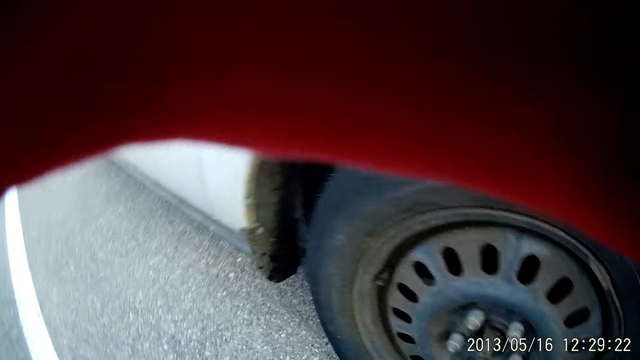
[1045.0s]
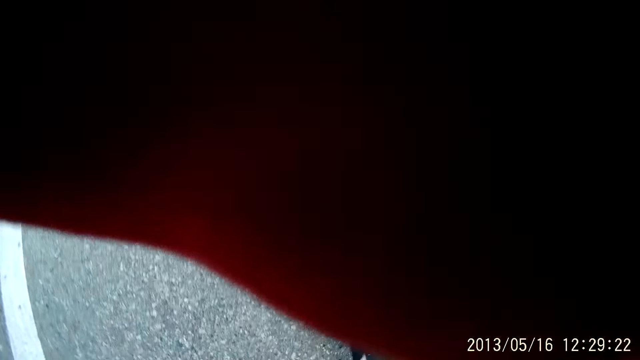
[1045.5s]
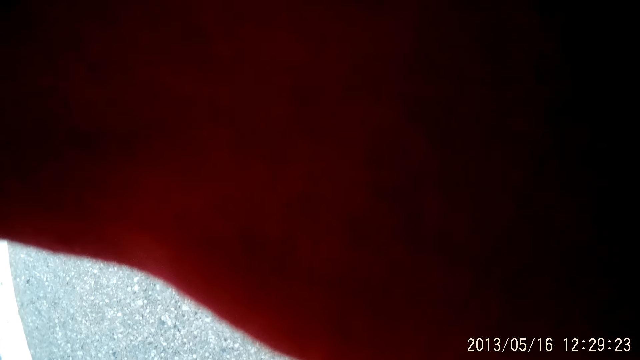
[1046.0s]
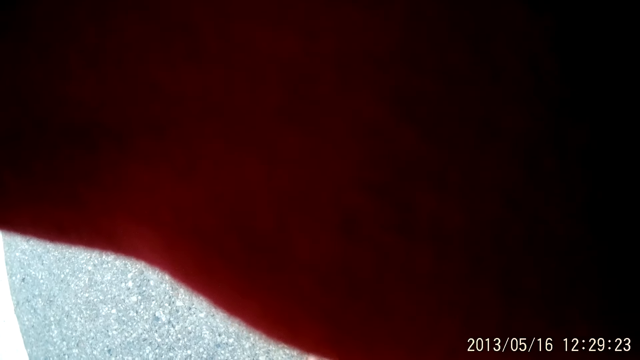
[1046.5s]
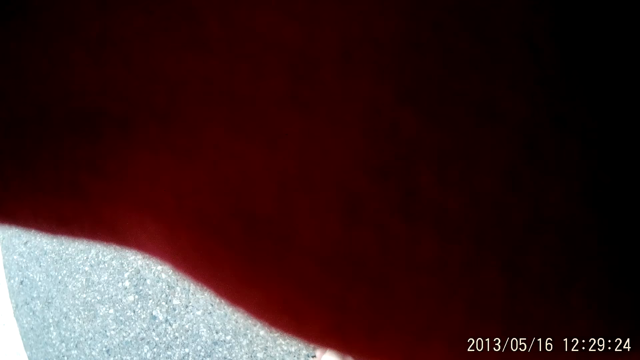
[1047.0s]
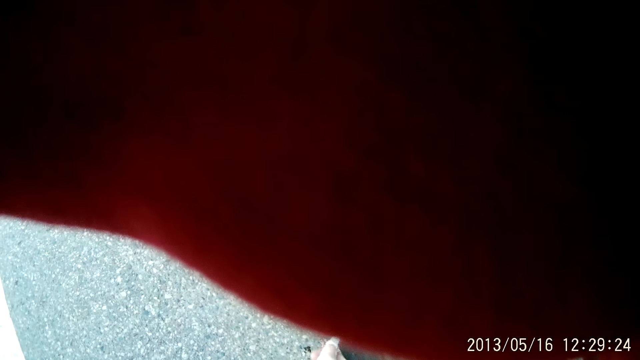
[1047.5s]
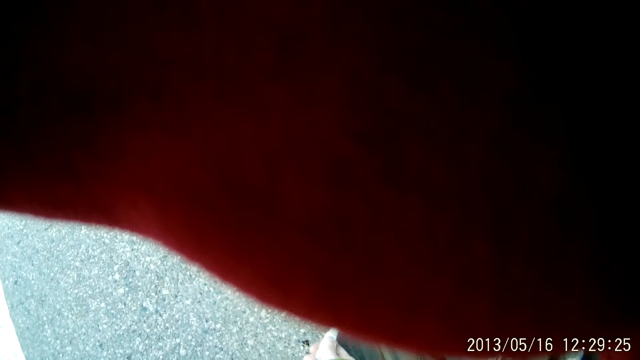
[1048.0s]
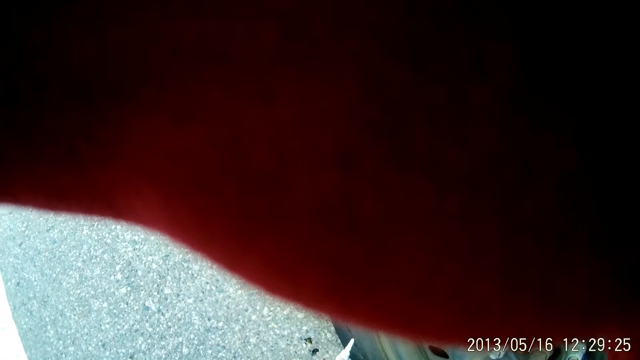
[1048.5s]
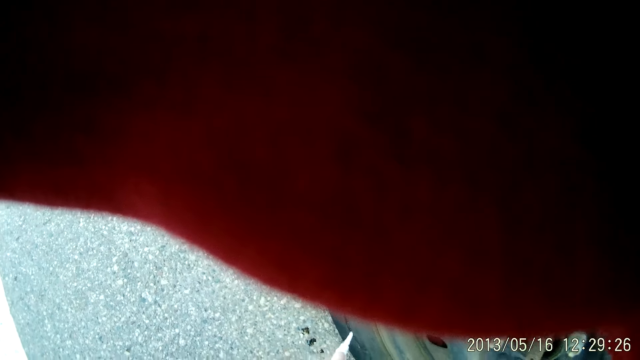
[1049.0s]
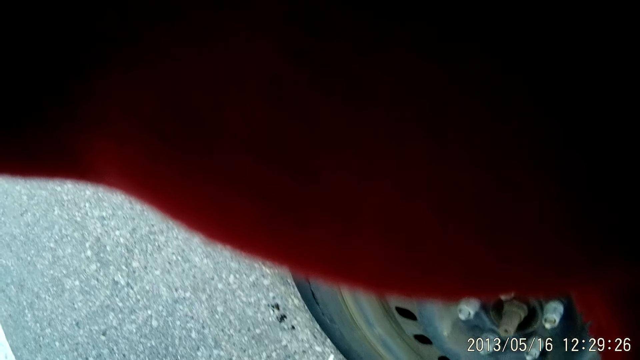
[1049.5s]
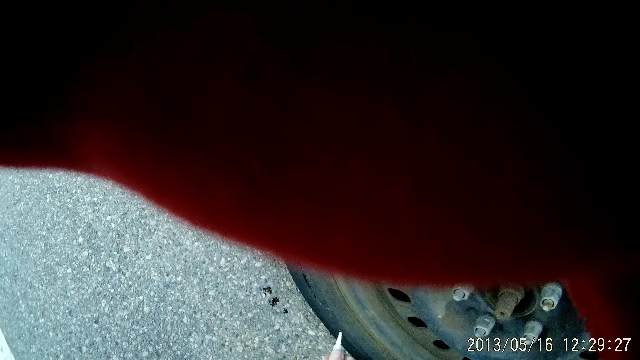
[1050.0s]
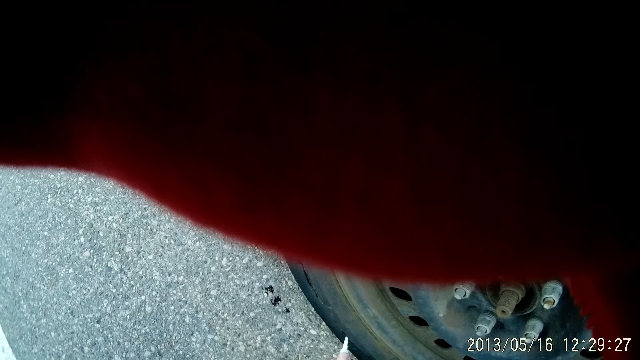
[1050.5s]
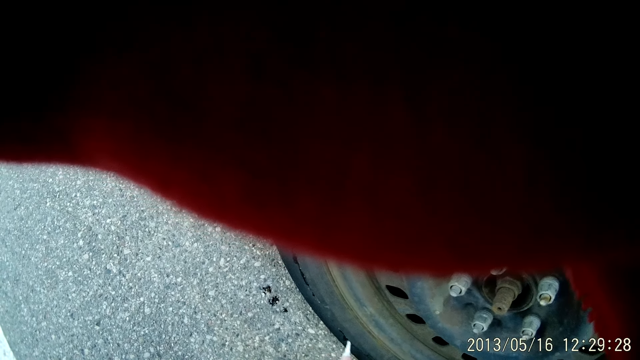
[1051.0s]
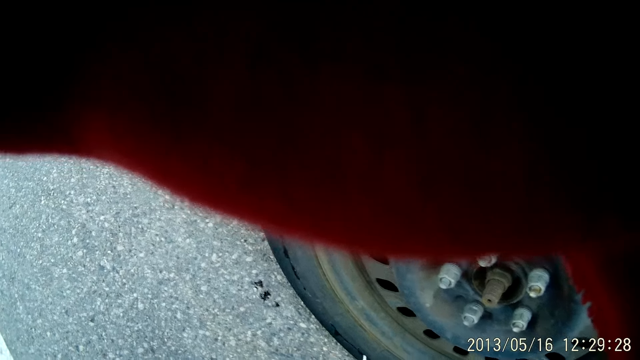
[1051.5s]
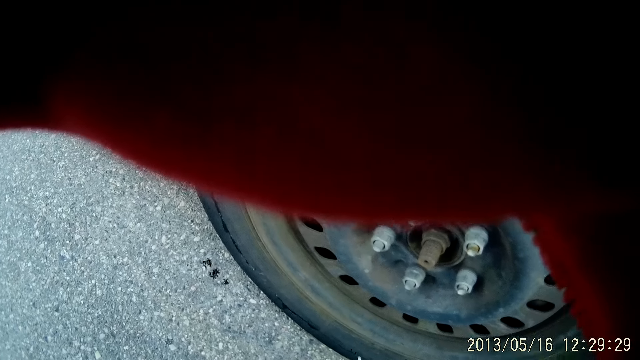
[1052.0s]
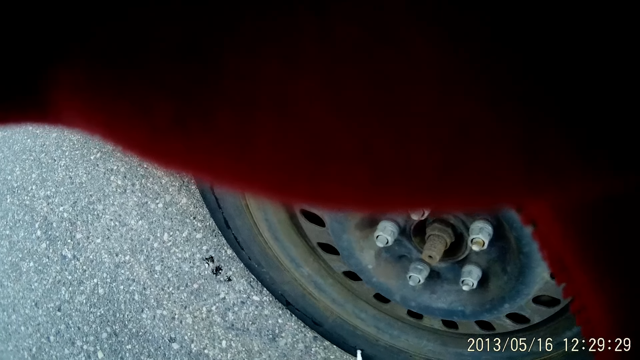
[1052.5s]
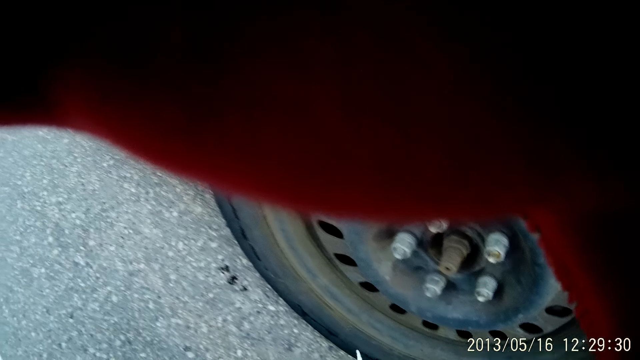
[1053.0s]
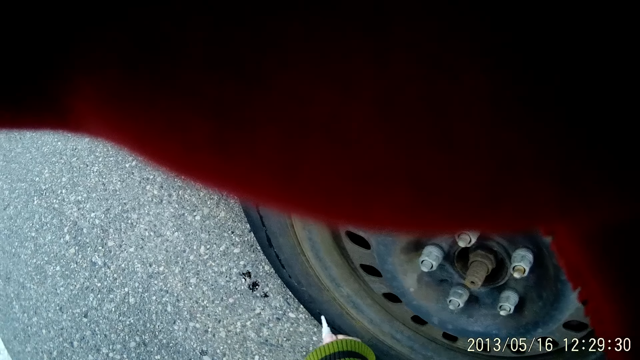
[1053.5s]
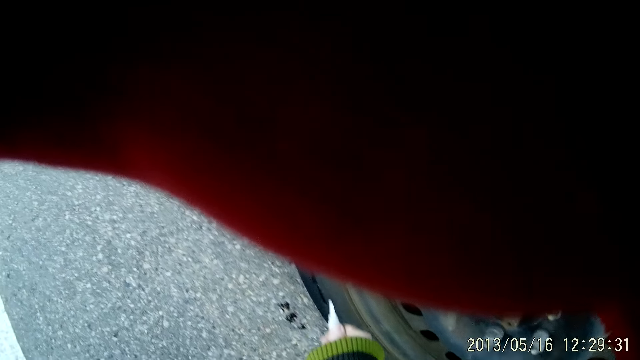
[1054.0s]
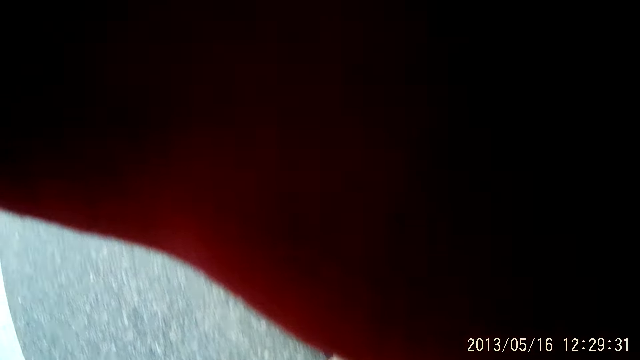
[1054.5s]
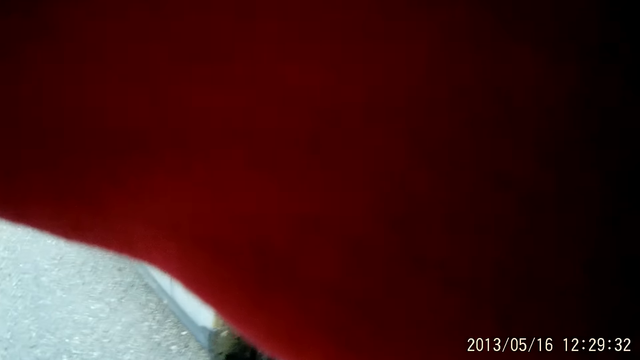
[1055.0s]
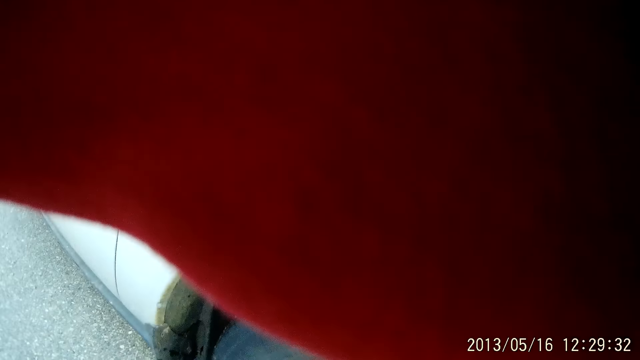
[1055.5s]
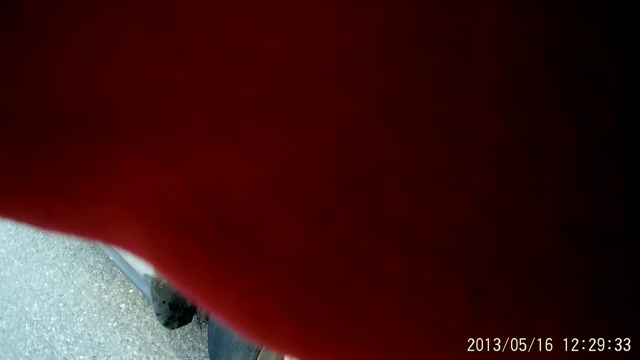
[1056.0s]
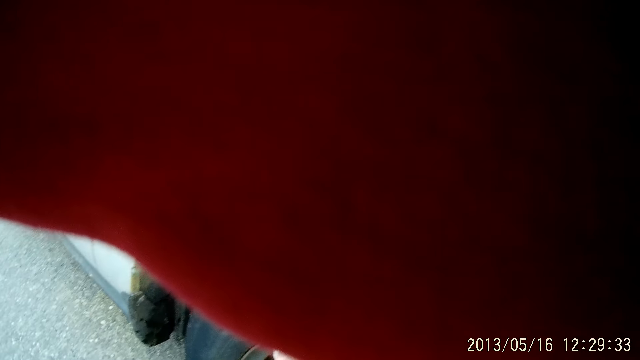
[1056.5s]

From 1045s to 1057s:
The camera wearer stares at the car tire. They apply the glue on the car tire.

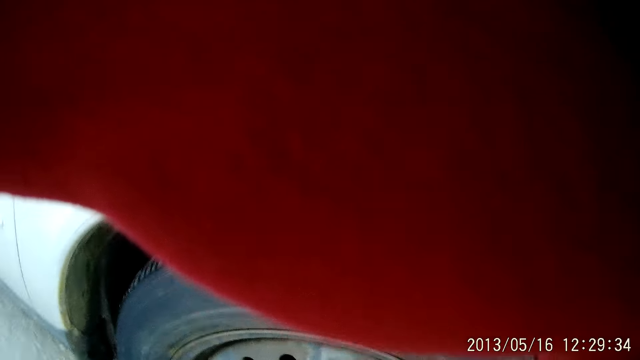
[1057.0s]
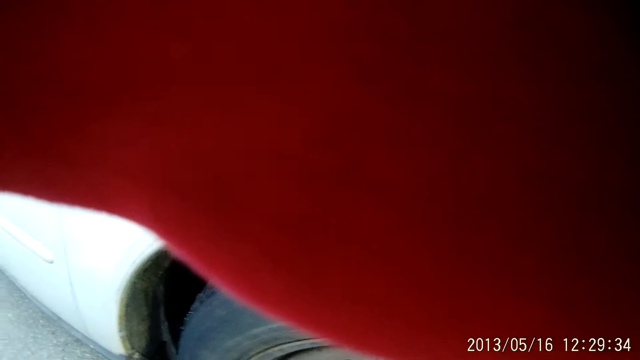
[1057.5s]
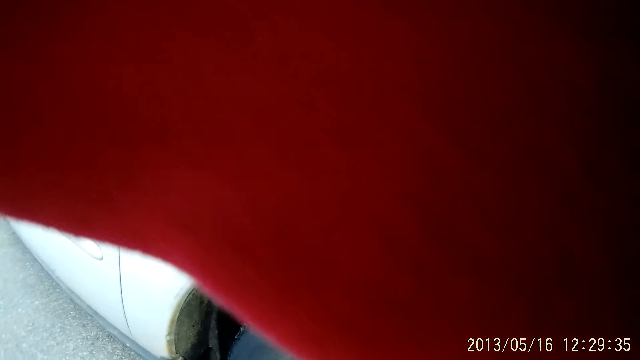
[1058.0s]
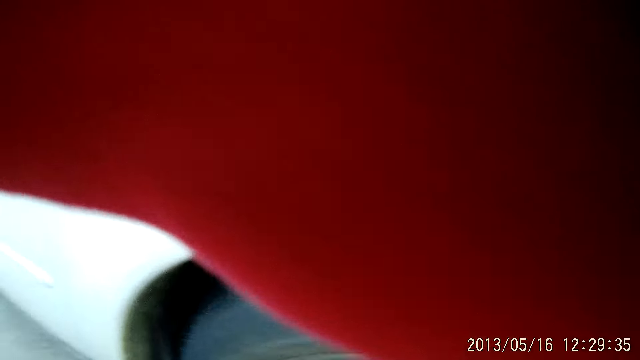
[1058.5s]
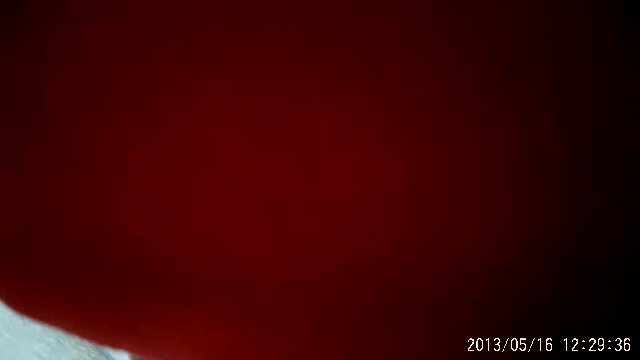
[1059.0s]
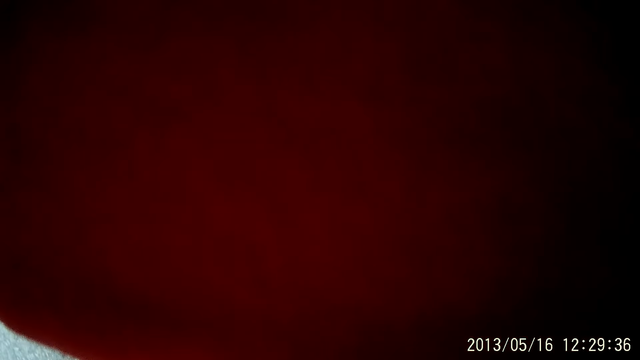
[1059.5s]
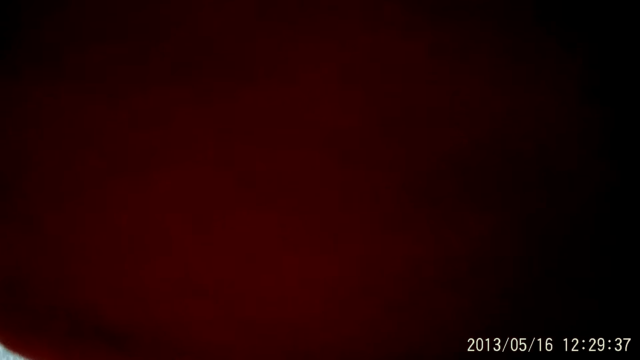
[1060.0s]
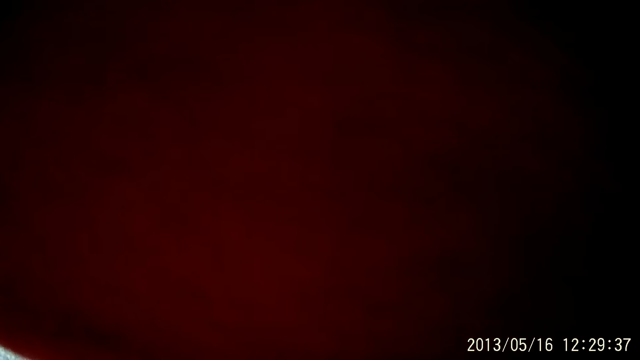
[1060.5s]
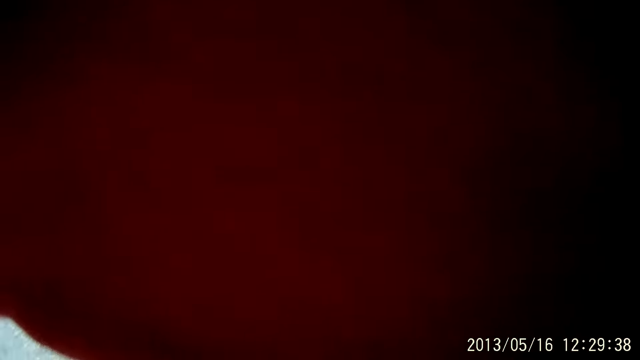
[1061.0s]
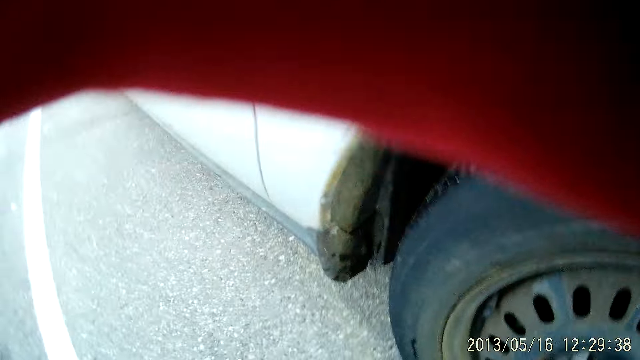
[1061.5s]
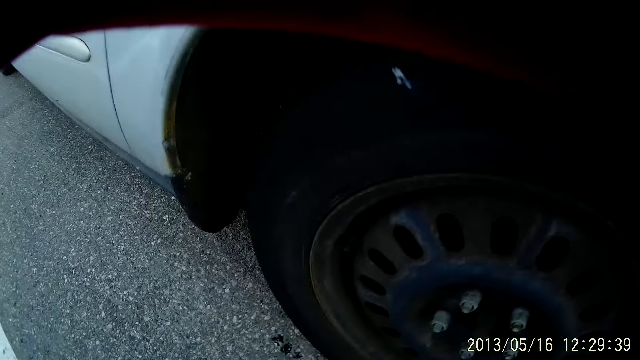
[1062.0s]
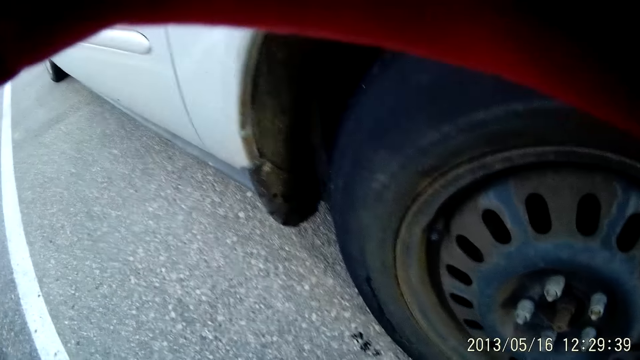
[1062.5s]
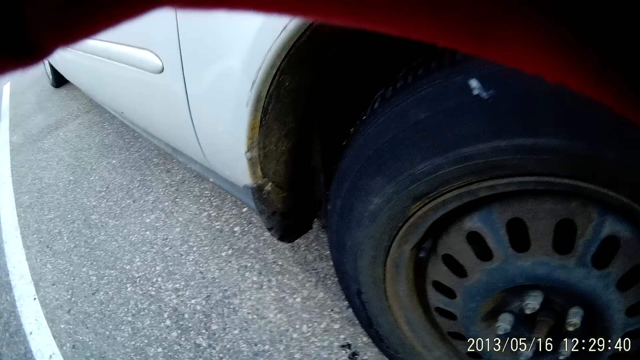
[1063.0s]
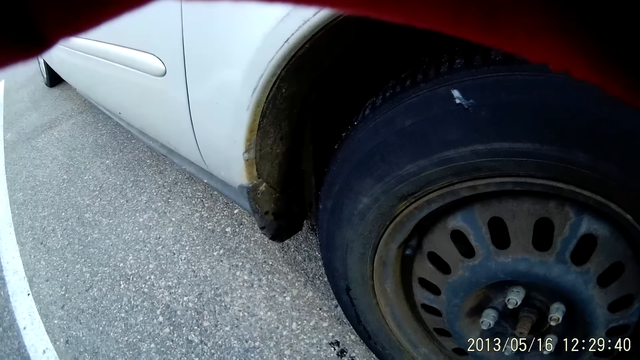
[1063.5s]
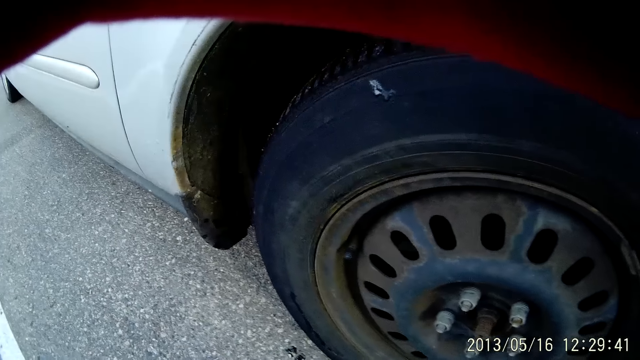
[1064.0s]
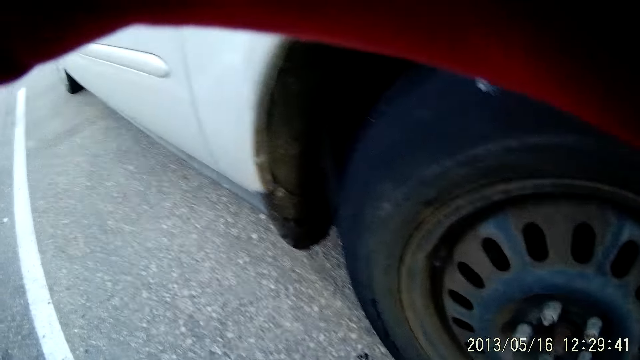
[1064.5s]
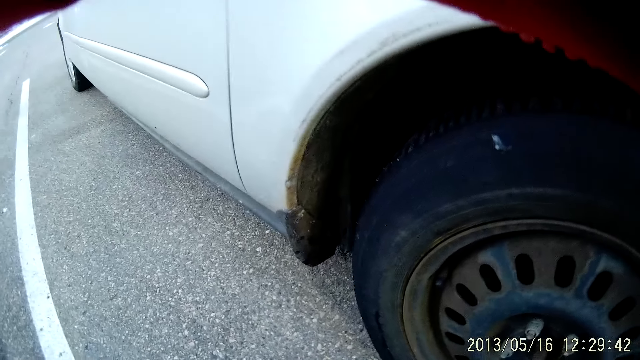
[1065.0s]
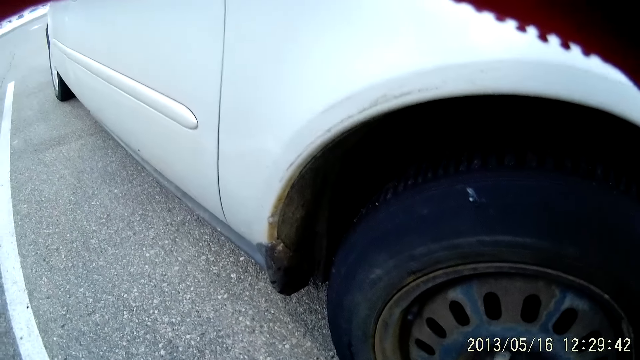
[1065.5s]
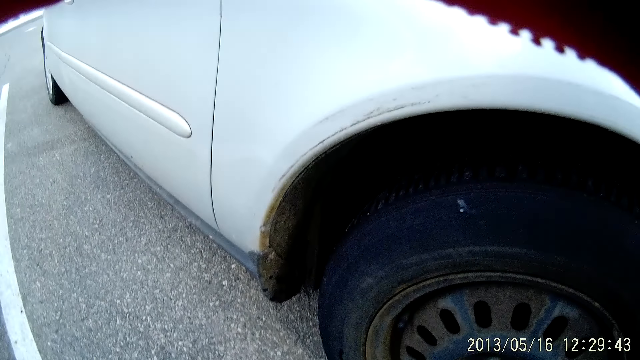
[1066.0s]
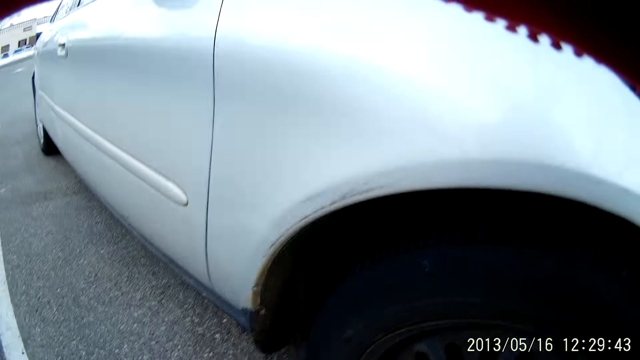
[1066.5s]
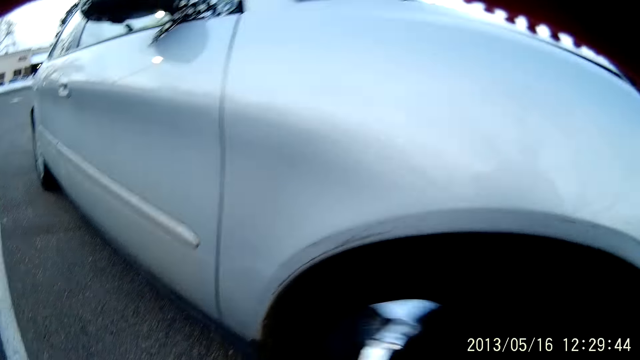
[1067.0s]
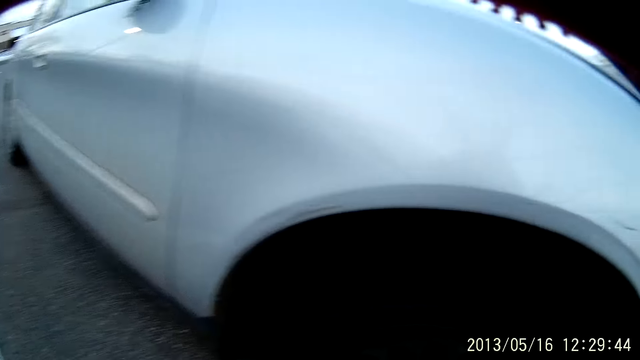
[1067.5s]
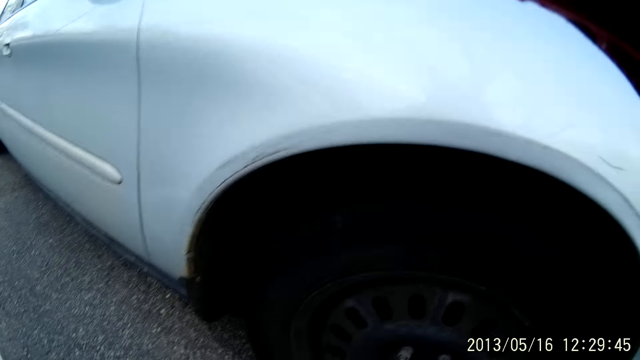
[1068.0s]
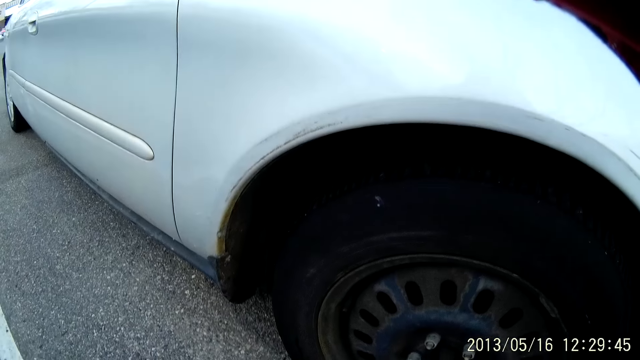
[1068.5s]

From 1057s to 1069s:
The camera wearer stares at the car tire.
